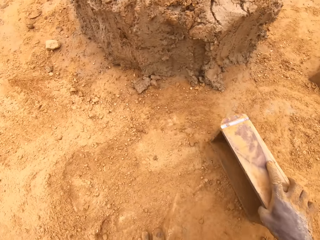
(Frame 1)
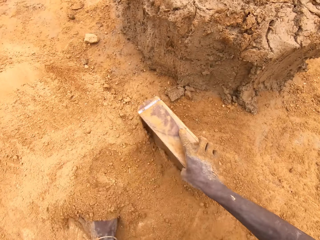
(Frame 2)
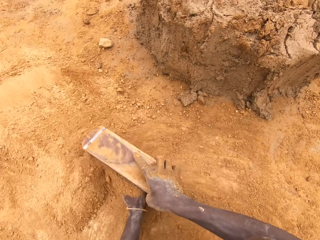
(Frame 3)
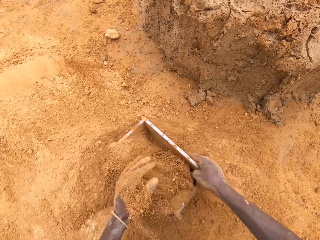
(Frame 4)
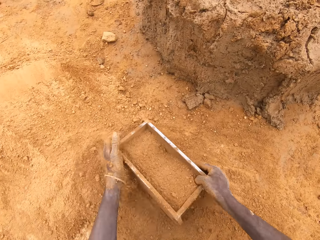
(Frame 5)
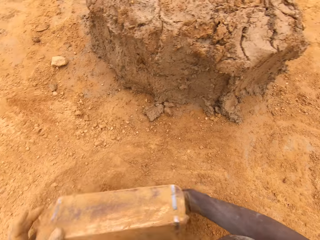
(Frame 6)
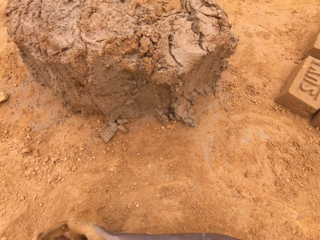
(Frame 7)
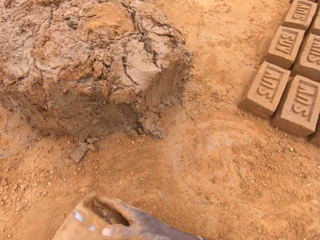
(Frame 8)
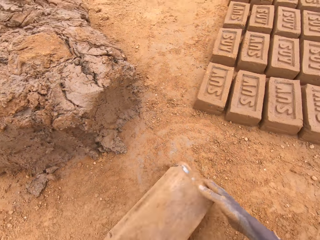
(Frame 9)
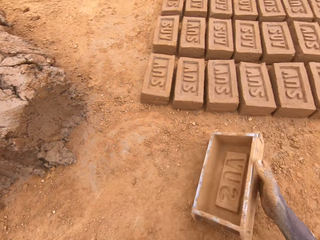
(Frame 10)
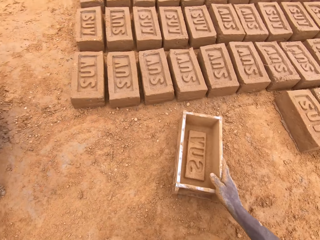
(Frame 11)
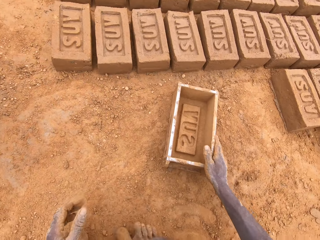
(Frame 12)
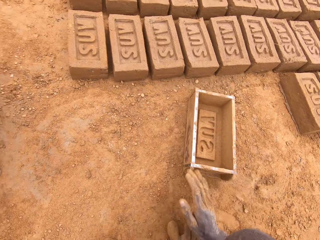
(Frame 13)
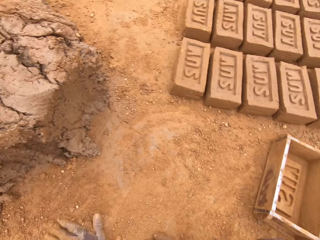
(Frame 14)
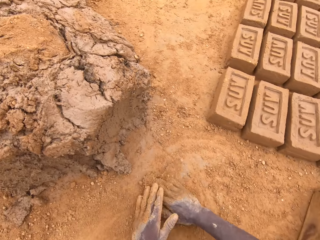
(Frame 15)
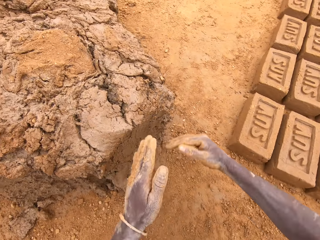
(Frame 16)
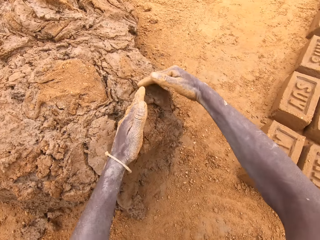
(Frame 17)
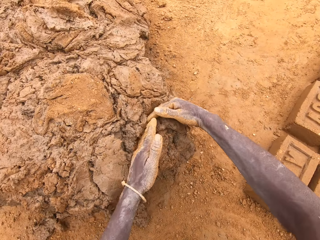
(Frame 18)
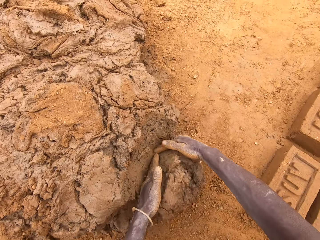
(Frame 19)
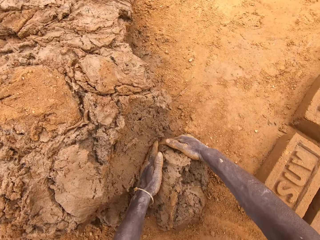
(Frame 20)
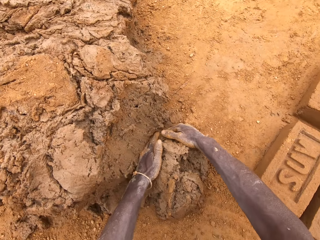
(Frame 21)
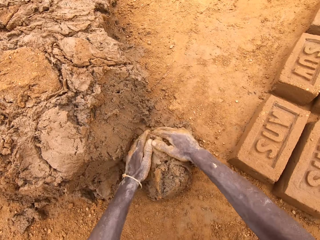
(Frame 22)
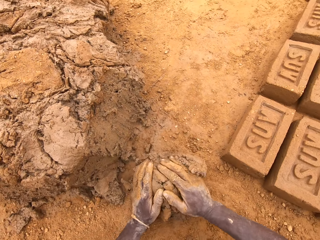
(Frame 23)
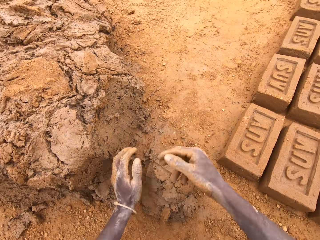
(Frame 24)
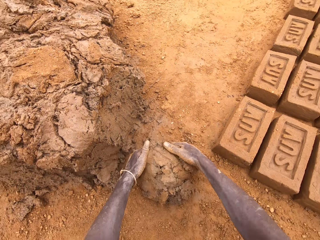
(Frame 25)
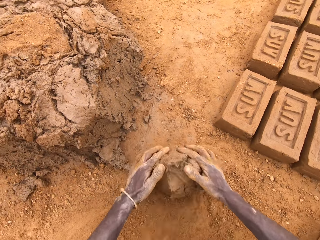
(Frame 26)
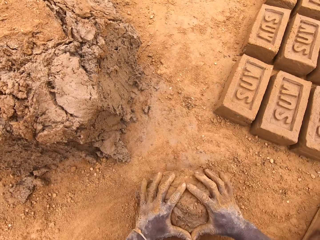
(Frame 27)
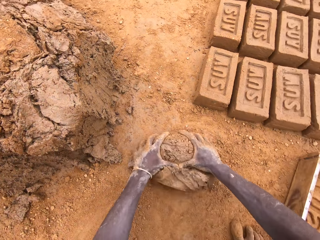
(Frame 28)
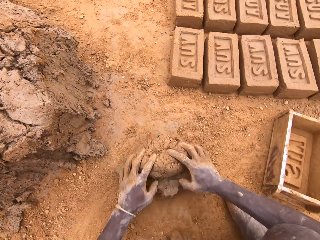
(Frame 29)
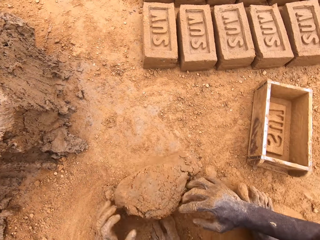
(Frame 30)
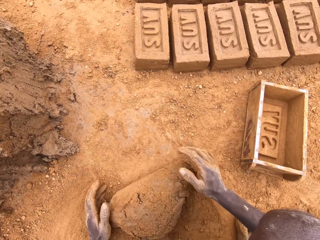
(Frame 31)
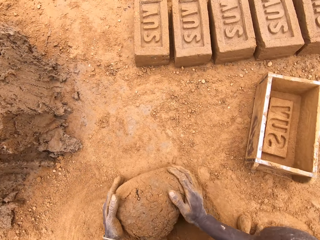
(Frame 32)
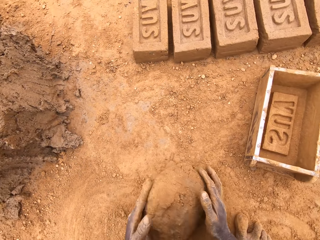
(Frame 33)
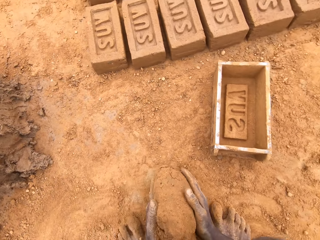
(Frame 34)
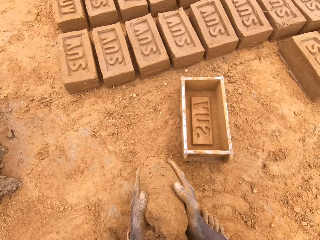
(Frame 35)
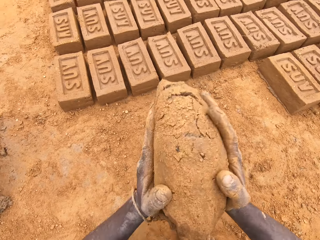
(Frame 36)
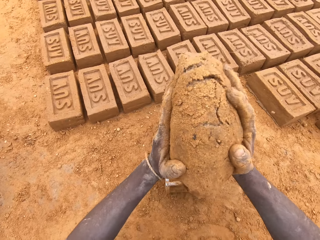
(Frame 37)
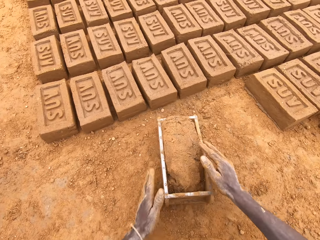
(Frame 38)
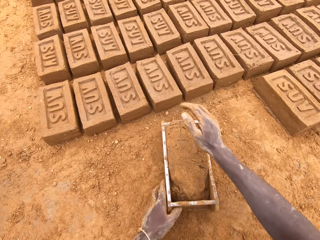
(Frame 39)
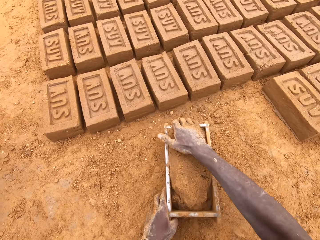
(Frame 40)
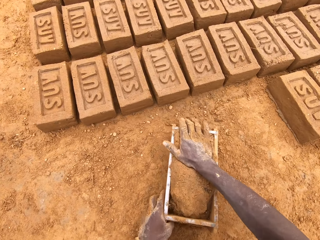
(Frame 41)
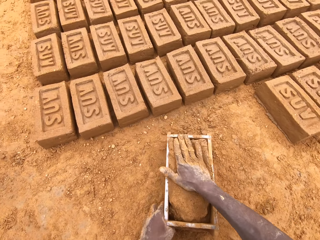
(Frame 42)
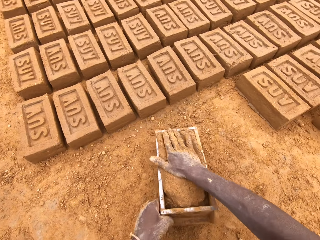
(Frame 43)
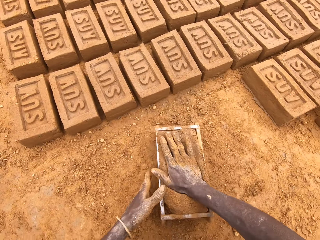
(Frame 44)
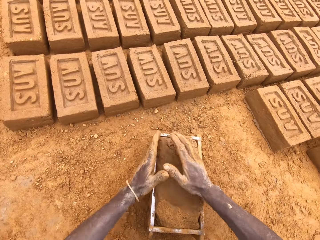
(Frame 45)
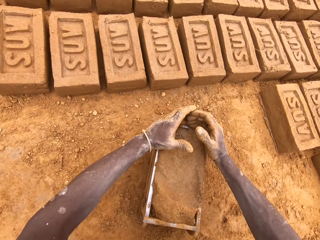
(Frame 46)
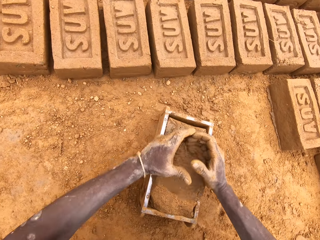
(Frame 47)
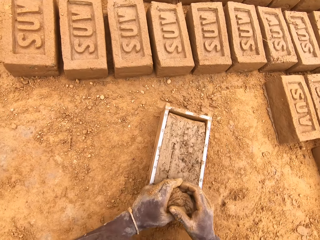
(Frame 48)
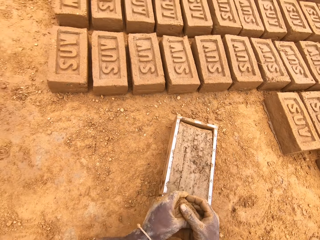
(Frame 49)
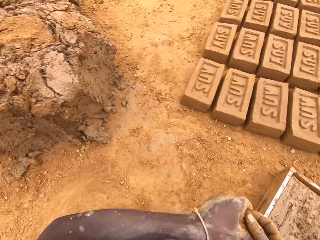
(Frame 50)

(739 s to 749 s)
The camera wearer puts soil in the brick mould or box. He pours soil from the brick mould. He moves the box. He places the brick mould on the ground. He rubs his hands on the soil. He scoops clay or mud with his hands. He rolls the mud on the soil. He moulds the clay. He puts the mud in the brick mould. He scoops the excess mud. He presses the clay. He levels the clay in the box.

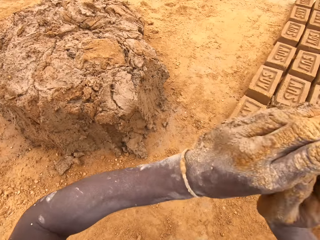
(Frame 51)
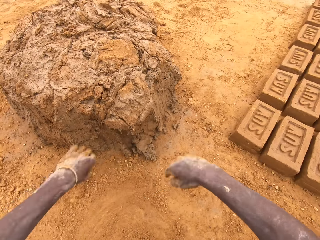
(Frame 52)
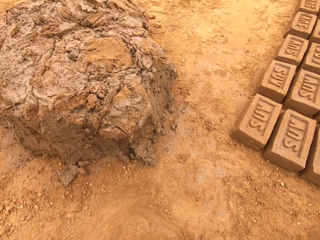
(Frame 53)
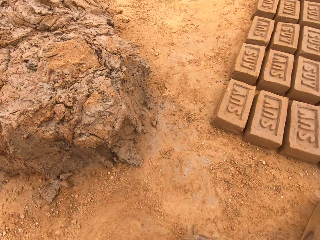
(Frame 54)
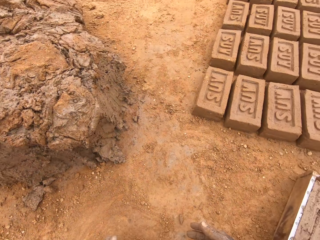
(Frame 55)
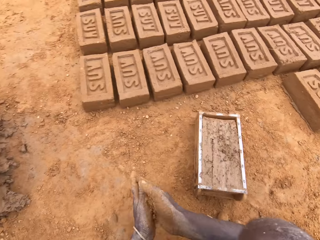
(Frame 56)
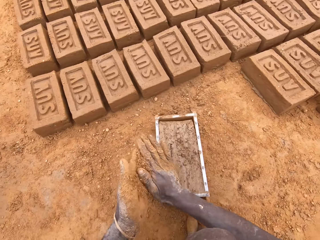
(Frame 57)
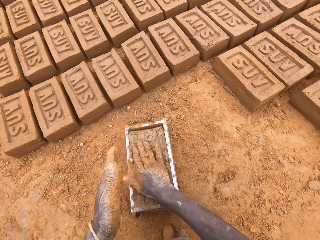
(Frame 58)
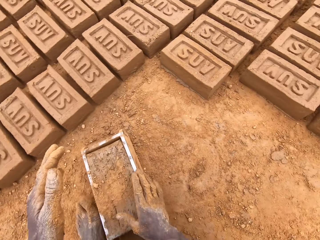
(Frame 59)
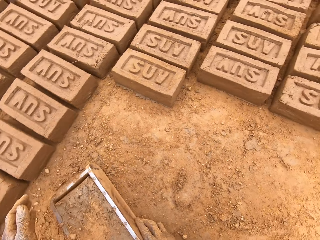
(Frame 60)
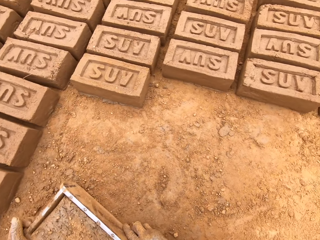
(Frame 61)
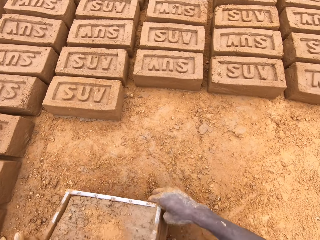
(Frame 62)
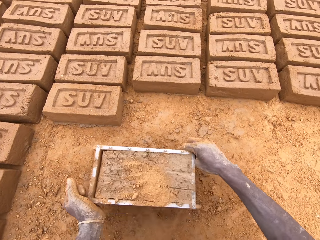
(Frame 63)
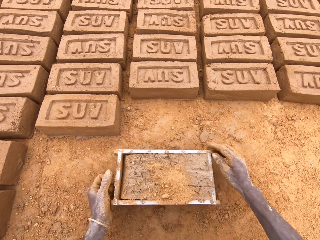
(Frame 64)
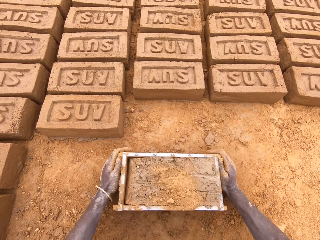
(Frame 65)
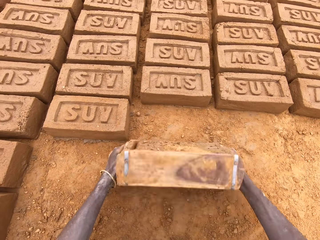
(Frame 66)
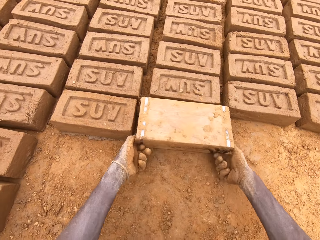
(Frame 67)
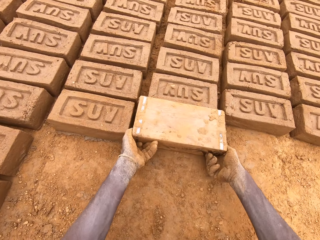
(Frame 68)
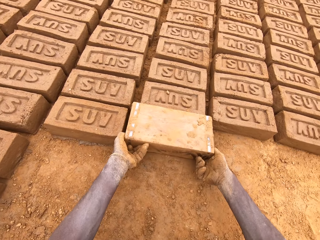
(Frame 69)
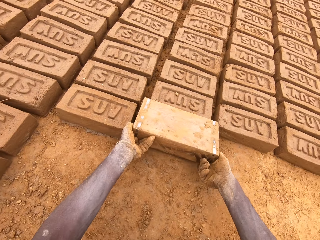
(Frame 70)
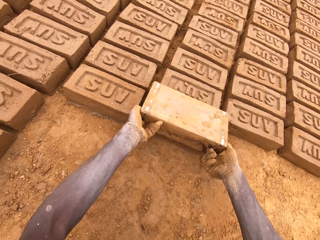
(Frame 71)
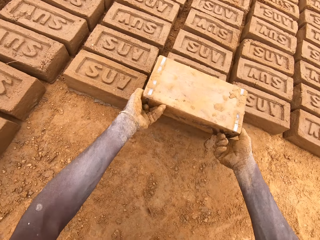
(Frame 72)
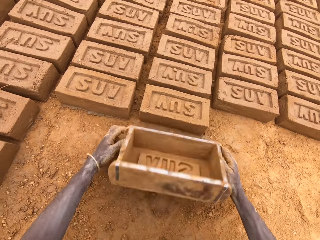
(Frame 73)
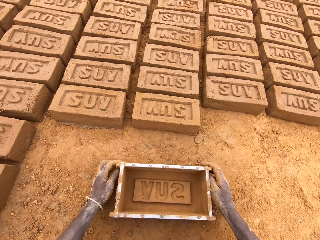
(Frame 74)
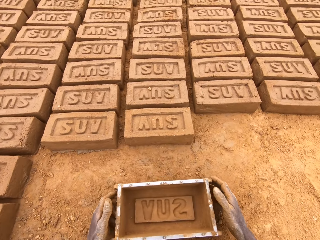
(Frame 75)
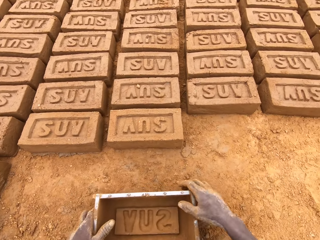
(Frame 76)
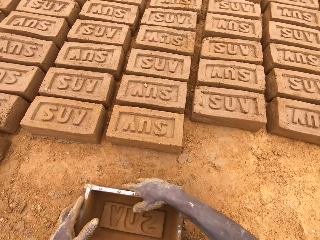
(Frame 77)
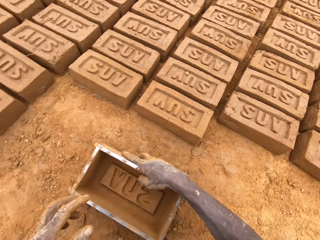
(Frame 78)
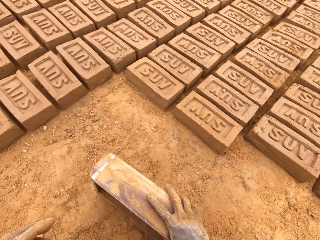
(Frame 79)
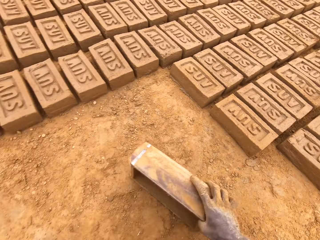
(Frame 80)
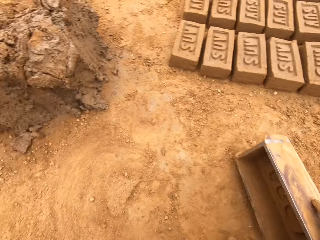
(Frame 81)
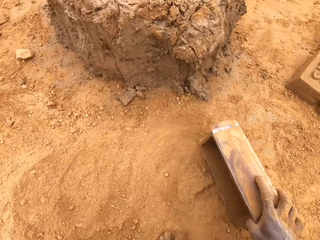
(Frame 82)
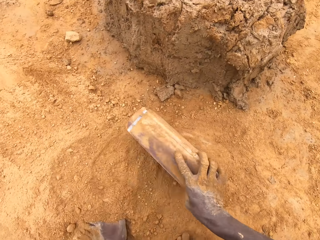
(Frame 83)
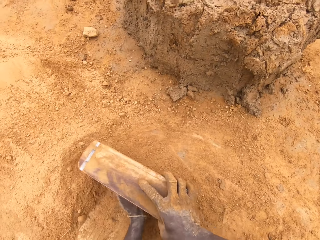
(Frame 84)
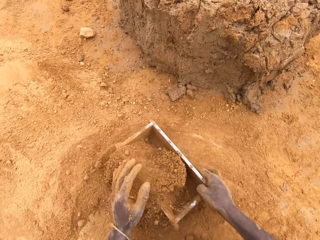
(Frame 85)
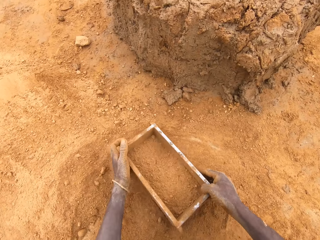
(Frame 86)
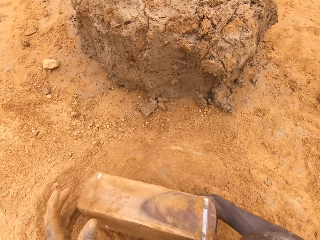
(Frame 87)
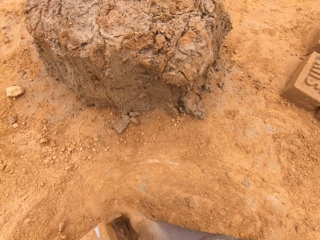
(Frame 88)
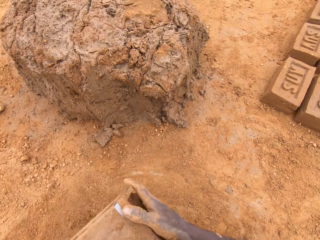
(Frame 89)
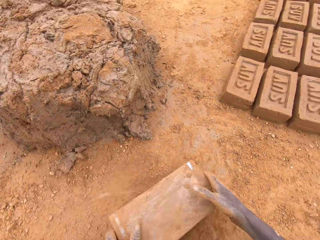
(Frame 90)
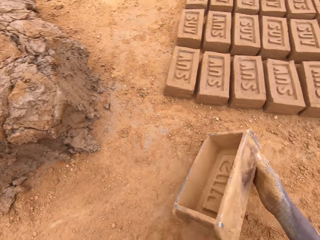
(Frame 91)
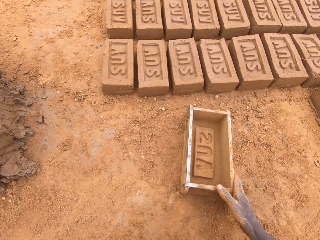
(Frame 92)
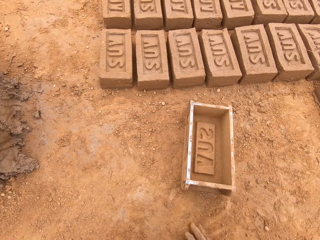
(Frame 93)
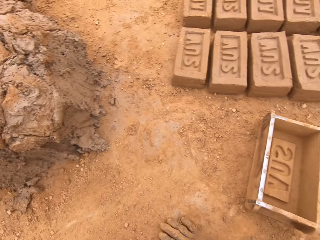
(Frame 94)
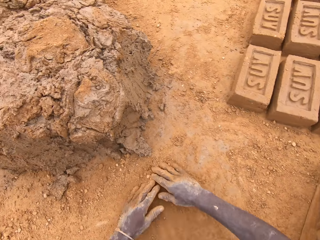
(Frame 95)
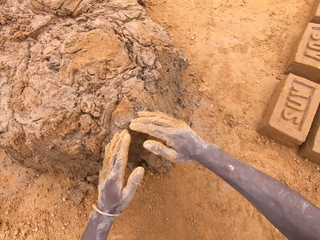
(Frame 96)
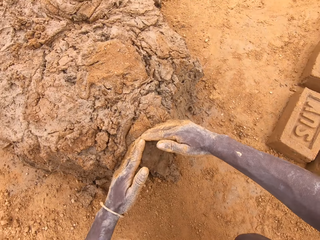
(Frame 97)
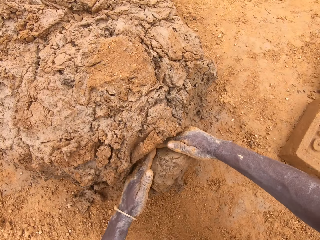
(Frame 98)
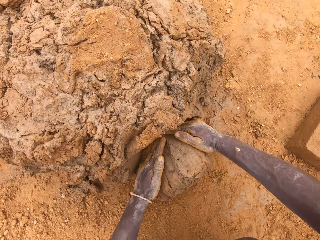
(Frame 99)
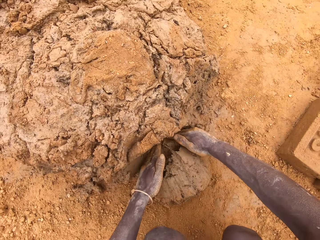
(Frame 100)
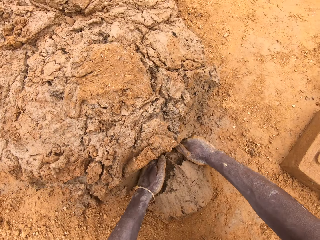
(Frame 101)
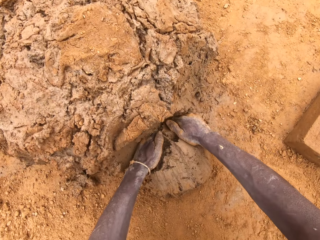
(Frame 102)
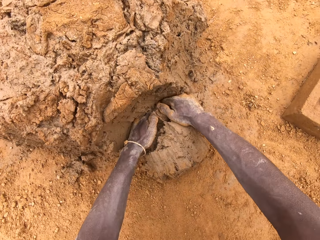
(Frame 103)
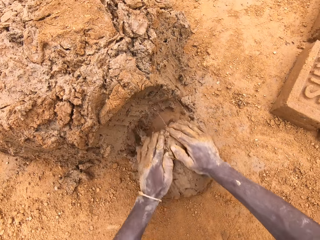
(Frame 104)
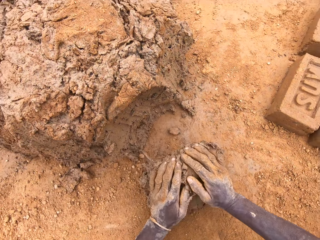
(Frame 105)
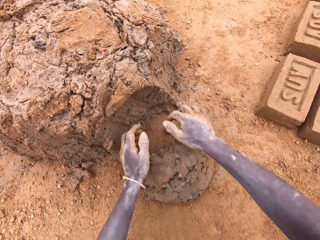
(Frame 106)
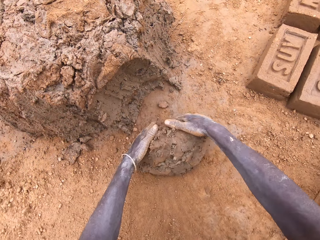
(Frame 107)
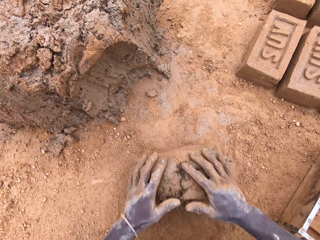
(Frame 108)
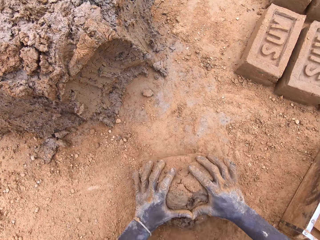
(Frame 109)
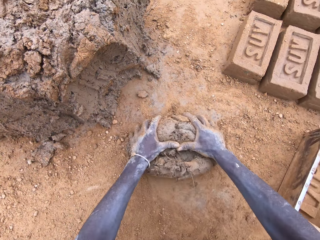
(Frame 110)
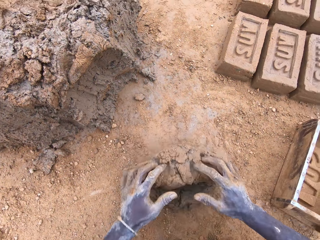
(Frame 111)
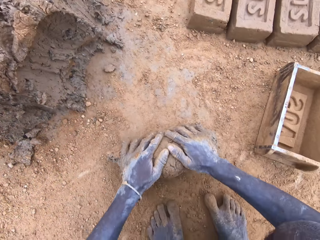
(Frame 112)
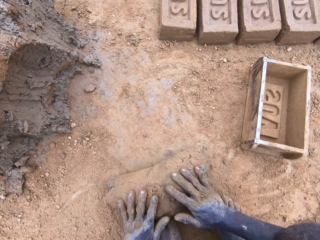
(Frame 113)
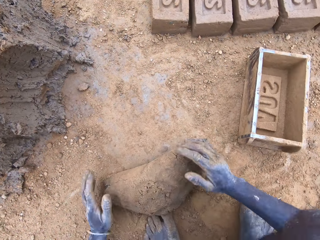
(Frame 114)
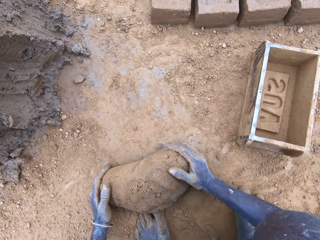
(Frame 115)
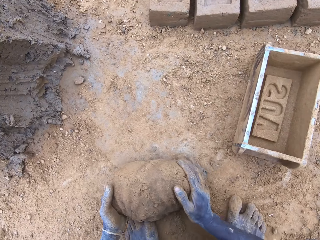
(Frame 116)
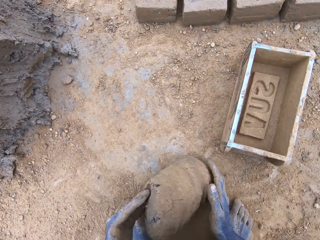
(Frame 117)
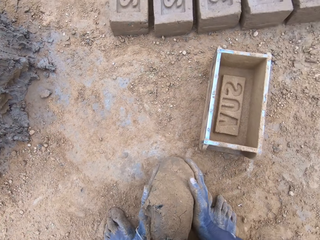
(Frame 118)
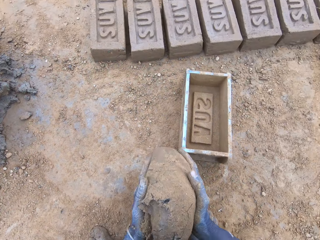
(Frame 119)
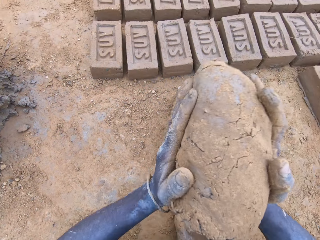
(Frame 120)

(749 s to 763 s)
The camera wearer throws the excess mud on the other mud. He heaps the clay. He pours soil on the mud. He moves the box. He picks up the brick mould. He pours the mud on the ground. He places the brick mould on the ground. He puts soil in the brick mould. He pours soil from the brick mould. He moves the box. He scoops the clay with his hands. He rolls the mud on the soil. He moulds the clay.
